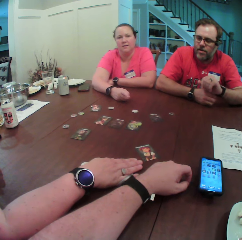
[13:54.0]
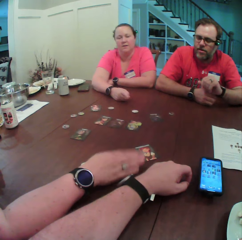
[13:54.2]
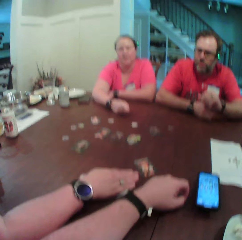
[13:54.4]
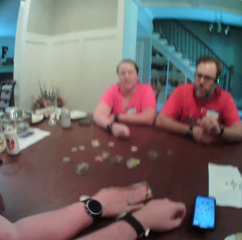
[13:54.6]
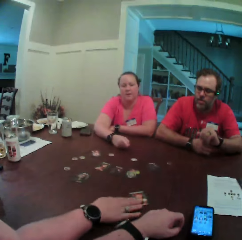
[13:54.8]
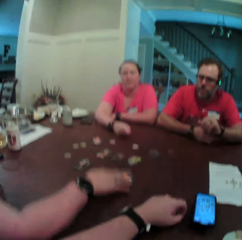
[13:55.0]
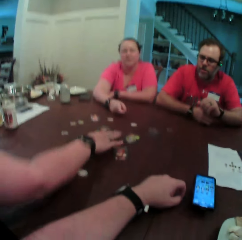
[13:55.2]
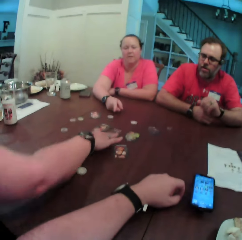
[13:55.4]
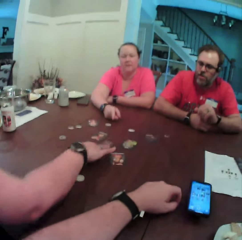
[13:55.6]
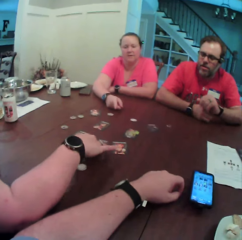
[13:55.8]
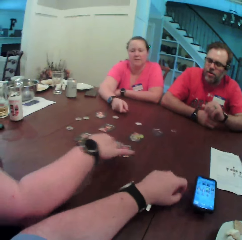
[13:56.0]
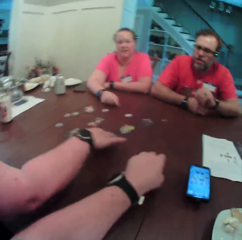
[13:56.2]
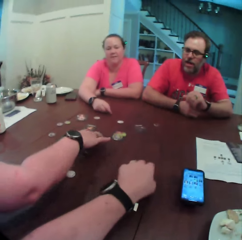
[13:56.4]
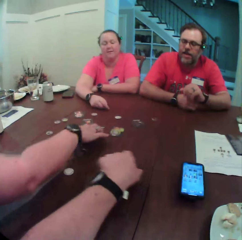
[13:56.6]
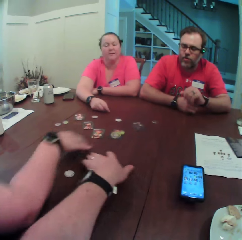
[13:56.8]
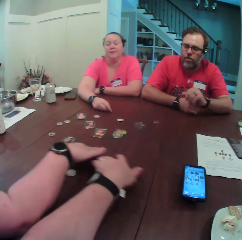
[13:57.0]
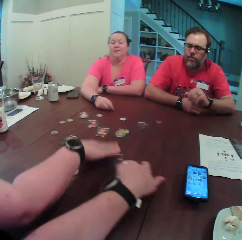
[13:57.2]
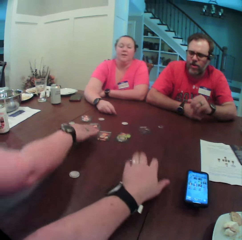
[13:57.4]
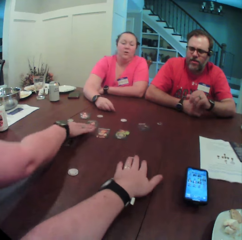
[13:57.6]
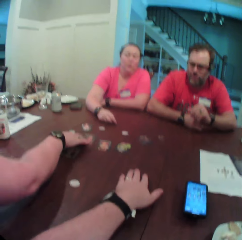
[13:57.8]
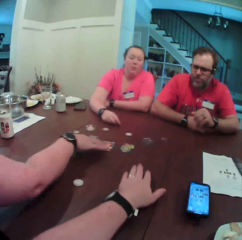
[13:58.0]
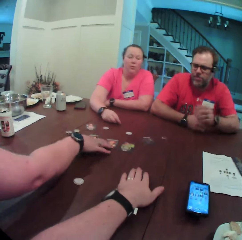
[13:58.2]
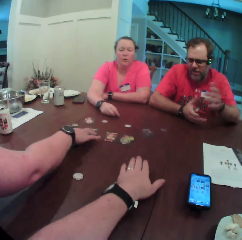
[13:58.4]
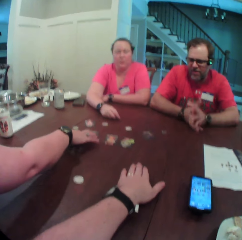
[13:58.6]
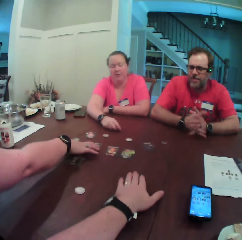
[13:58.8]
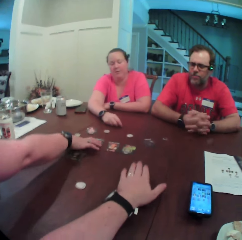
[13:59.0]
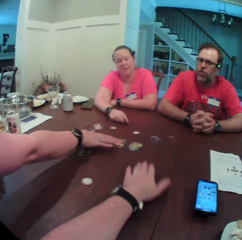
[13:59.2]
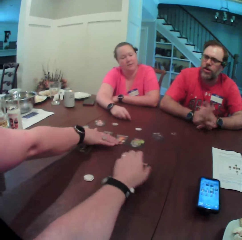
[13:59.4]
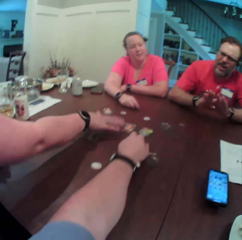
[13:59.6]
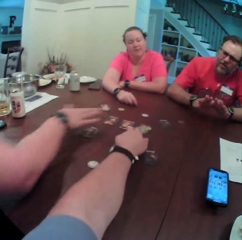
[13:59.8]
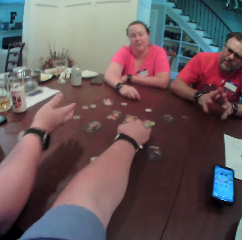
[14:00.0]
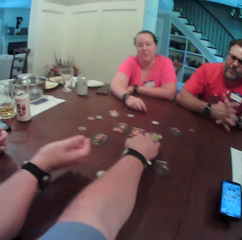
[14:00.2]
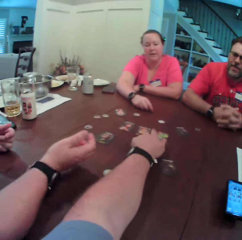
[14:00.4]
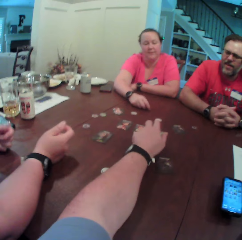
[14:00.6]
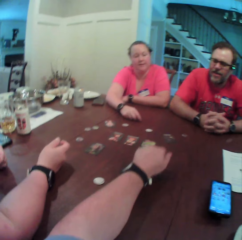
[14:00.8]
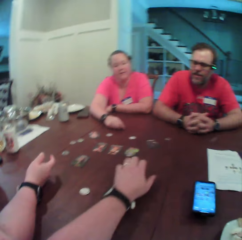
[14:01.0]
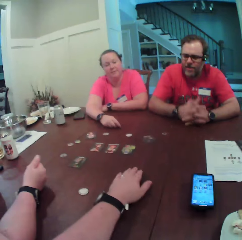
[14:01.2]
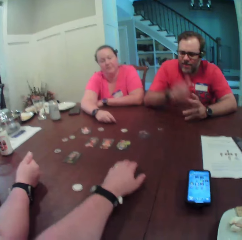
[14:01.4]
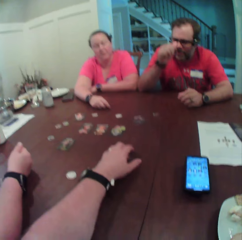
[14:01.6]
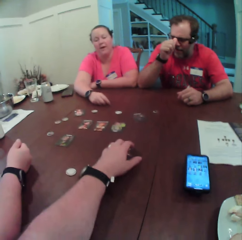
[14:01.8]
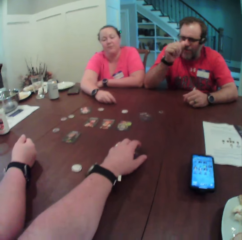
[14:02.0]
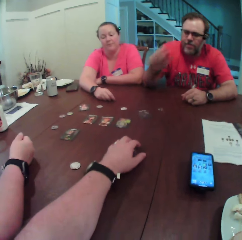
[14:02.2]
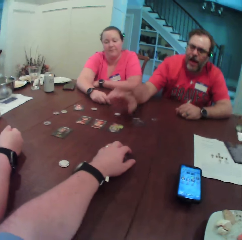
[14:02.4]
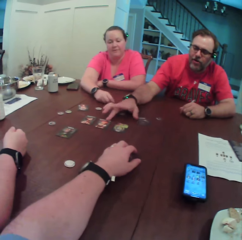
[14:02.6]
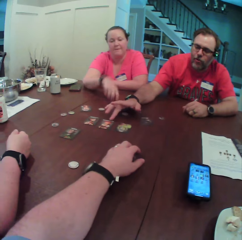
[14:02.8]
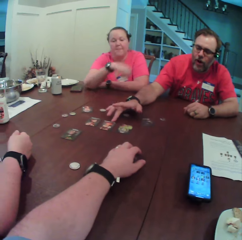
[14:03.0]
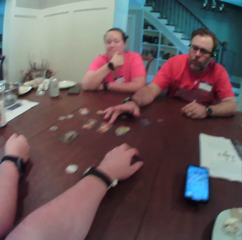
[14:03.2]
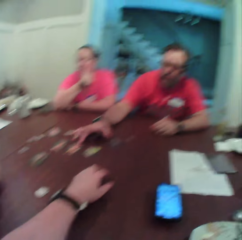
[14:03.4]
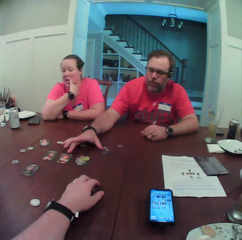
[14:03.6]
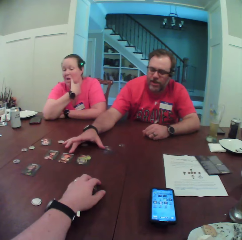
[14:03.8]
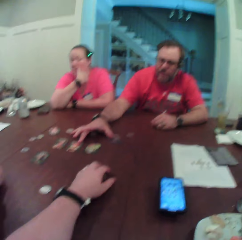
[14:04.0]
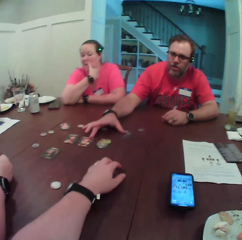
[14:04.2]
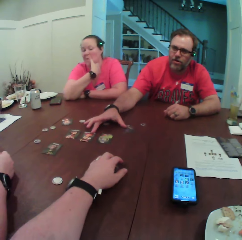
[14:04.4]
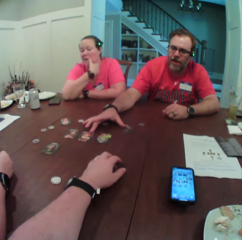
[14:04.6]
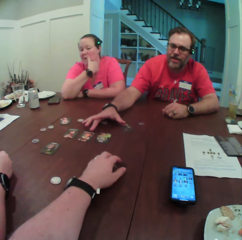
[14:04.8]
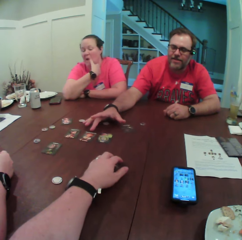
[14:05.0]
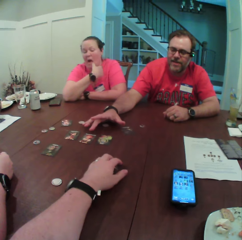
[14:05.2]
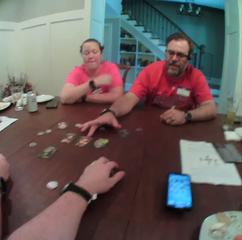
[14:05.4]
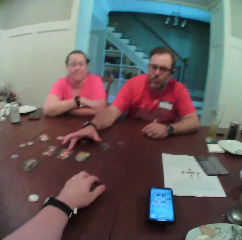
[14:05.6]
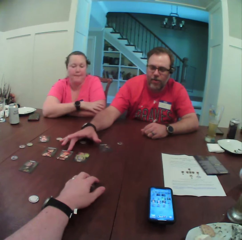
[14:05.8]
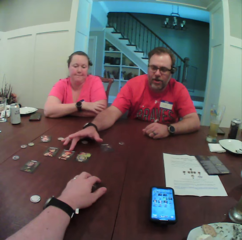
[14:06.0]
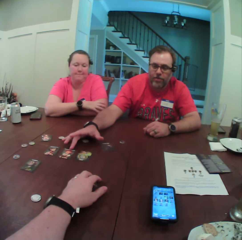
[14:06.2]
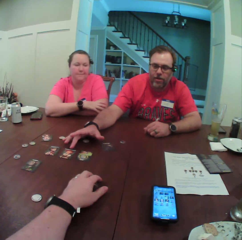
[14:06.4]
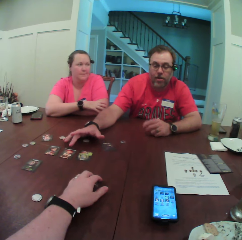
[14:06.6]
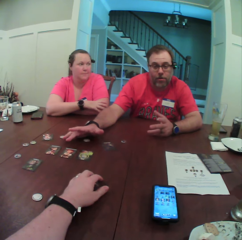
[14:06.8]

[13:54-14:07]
A woman swaps two cards on the table with her right hand. She arranges some cards on the table with her right hand. The camera wearer moves a card on the table with his left hand. He places his left hand on the card on the table, removes his left hand from the card on the table, and places his left hand on the card on the table. A man touches two cards on the table with his right hand.

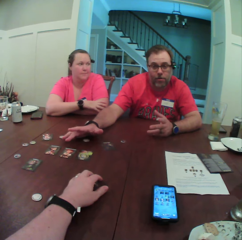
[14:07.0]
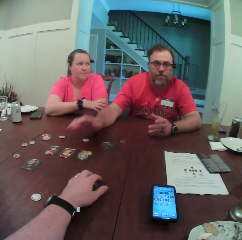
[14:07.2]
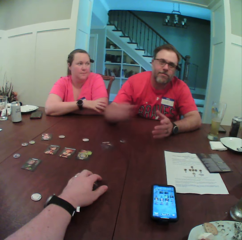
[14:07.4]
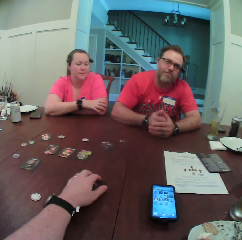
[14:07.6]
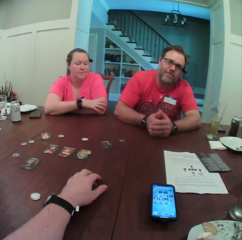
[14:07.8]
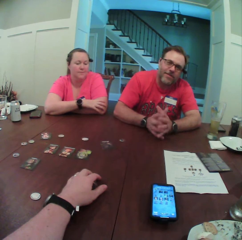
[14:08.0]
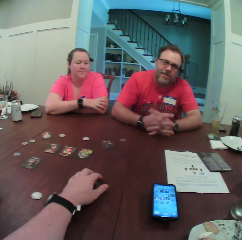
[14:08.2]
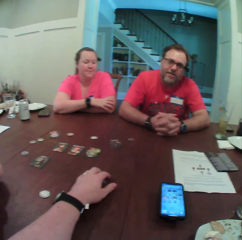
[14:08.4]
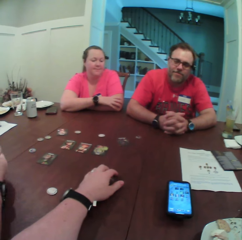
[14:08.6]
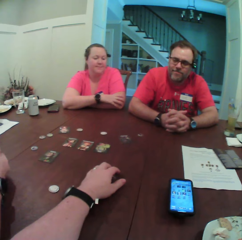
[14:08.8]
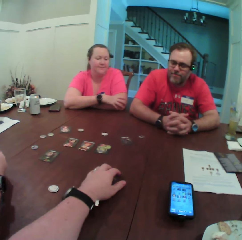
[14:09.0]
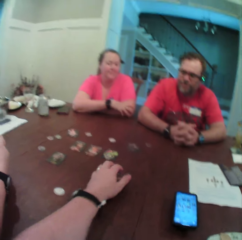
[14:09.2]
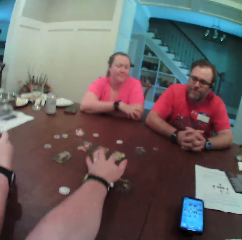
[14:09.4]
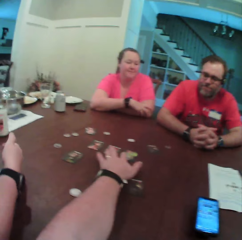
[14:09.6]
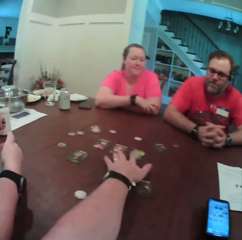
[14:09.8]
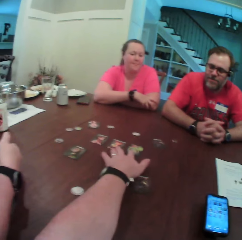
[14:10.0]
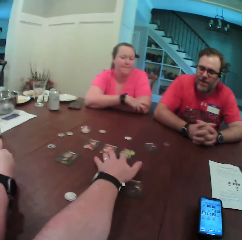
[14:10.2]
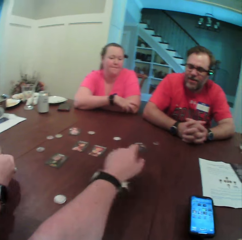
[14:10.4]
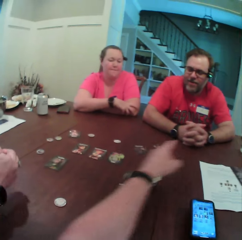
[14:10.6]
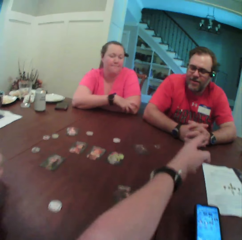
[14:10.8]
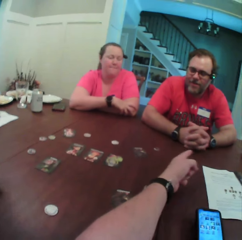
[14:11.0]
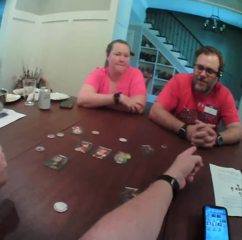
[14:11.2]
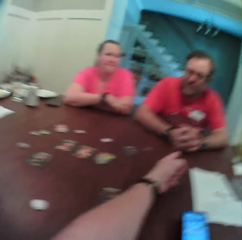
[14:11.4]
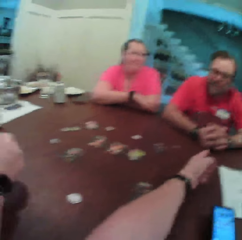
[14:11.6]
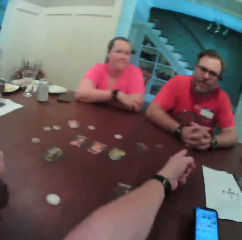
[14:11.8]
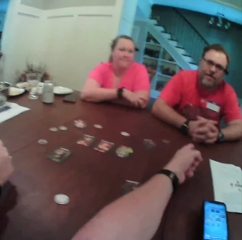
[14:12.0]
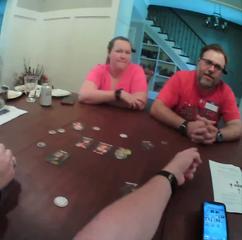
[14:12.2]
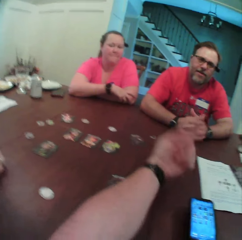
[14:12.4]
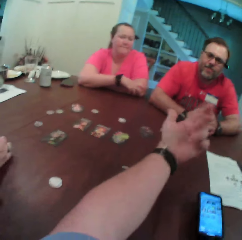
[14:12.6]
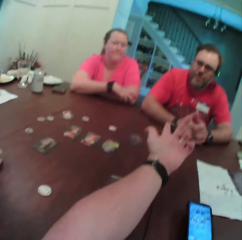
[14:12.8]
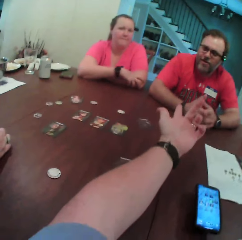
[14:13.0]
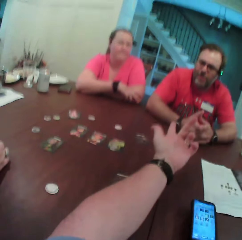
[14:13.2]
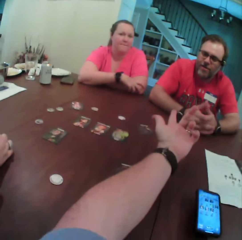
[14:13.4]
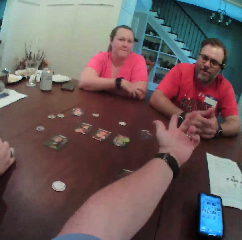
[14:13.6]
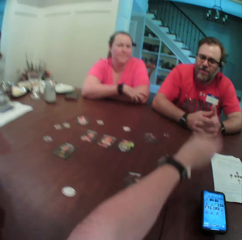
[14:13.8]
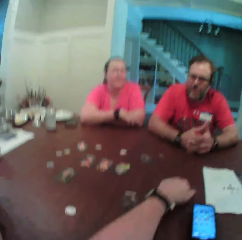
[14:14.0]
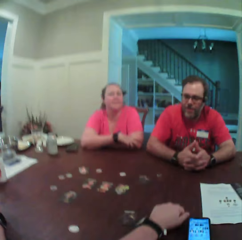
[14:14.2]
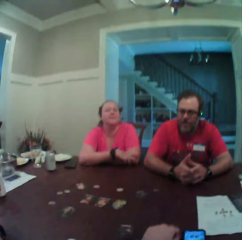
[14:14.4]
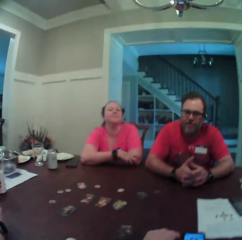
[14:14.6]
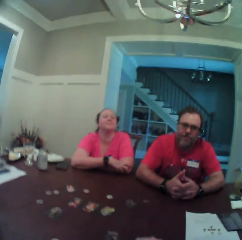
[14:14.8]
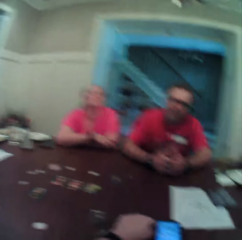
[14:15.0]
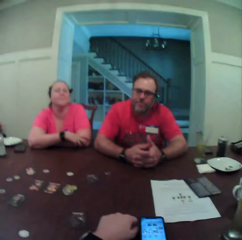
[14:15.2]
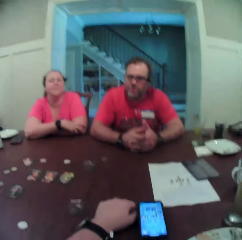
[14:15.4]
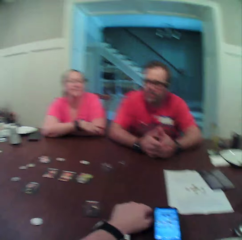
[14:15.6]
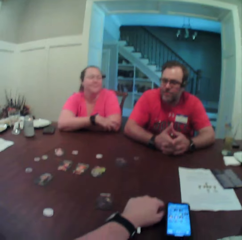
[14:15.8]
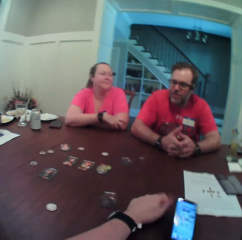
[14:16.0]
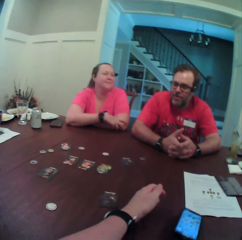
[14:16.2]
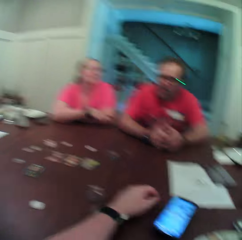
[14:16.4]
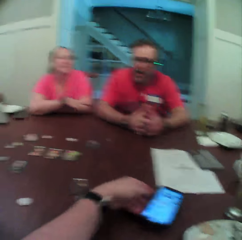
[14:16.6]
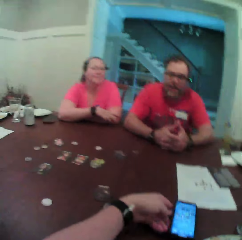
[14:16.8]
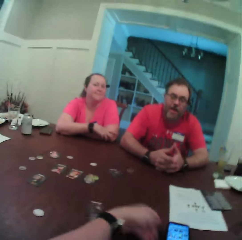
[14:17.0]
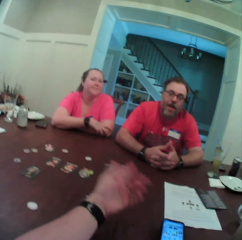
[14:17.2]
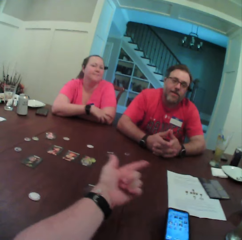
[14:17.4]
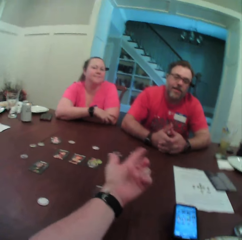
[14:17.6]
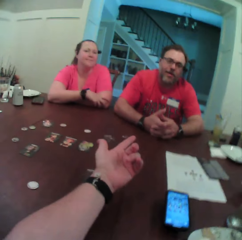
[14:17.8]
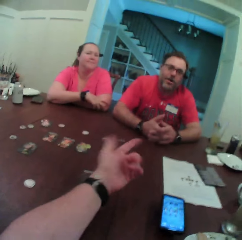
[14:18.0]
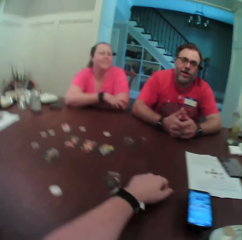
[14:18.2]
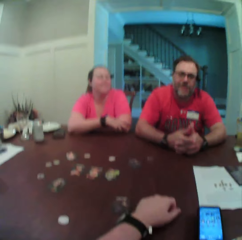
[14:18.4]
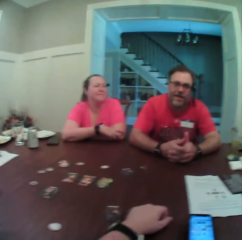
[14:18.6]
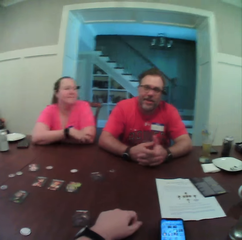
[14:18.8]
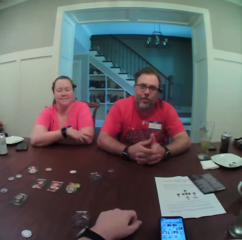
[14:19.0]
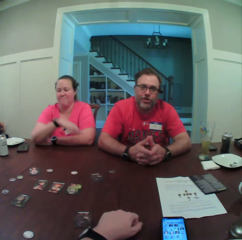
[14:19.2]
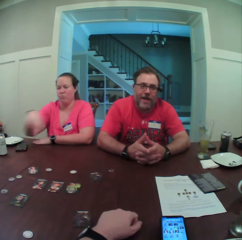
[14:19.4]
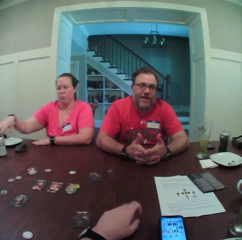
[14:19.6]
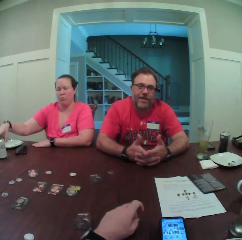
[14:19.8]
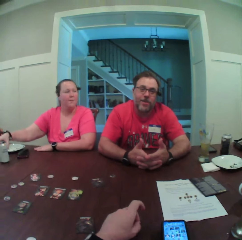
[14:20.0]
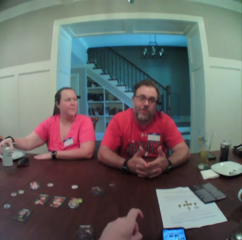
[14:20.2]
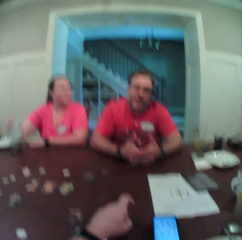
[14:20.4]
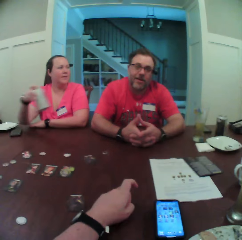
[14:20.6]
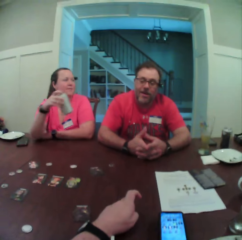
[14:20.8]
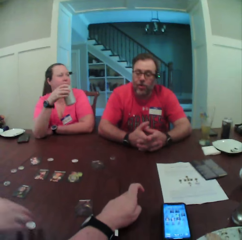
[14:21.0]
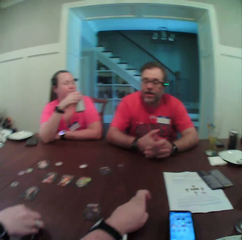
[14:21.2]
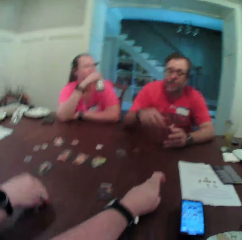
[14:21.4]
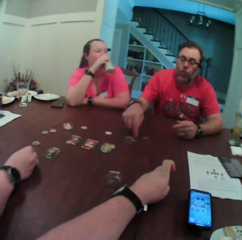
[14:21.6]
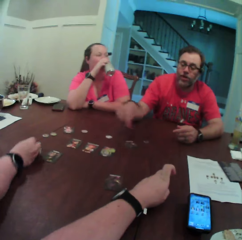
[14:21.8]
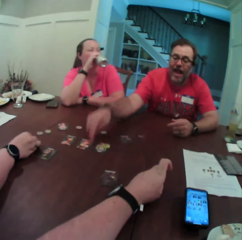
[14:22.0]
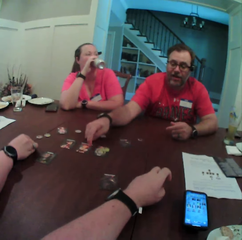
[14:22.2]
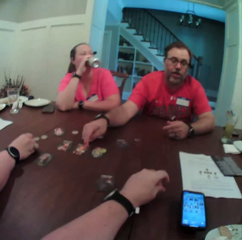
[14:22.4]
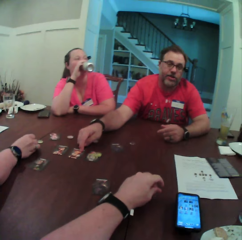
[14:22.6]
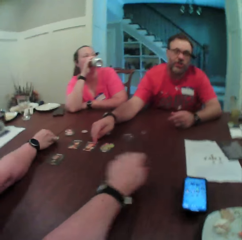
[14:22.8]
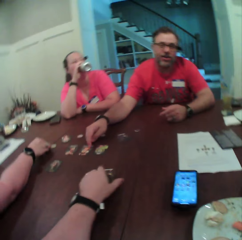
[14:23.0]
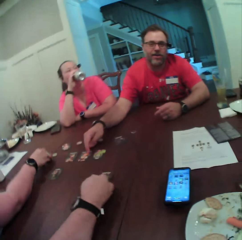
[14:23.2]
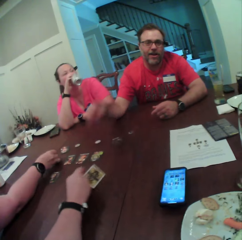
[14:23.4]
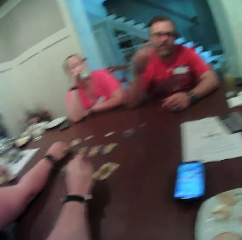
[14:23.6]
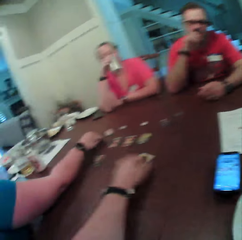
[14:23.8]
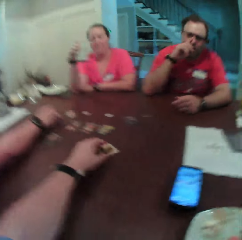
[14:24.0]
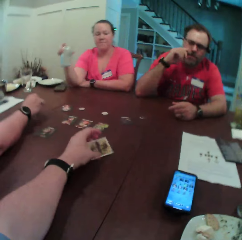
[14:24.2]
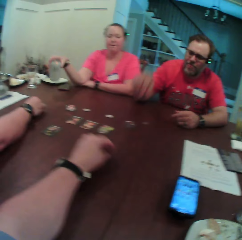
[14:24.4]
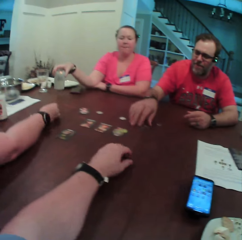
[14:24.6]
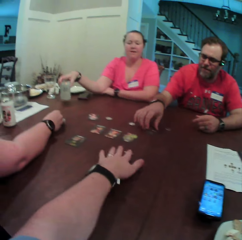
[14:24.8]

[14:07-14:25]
The camera wearer taps a card on the table with his left hand and removes his left hand from the card on the table. He points with his finger. He gestures. He moves a phone on the table with his left hand. A woman picks a can of soft drink from the table with her right hand. She drinks from the can of soft drink in her right hand. Another woman picks a token on the table with her right hand and picks some tokens on the table with her right hand. A man touches the card on the table with his right hand. The camera wearer turns the card on the table with his left hand. The first woman places the can of soft drink on the table with her right hand.
